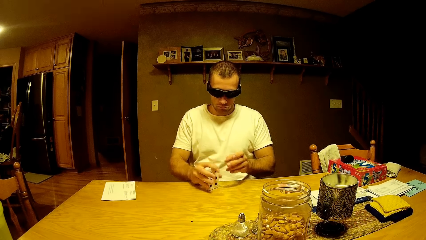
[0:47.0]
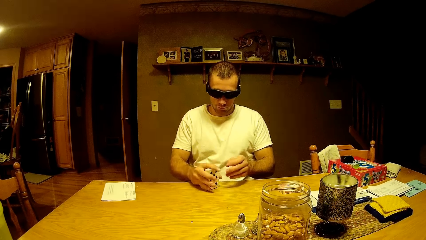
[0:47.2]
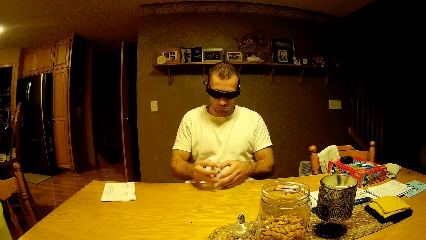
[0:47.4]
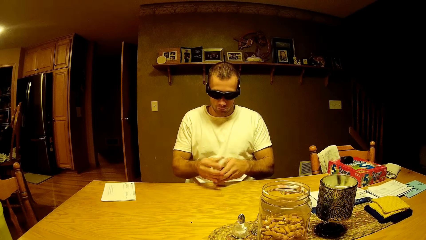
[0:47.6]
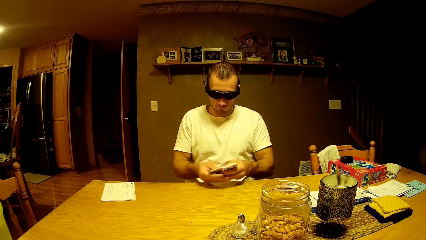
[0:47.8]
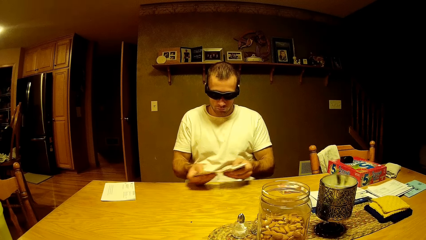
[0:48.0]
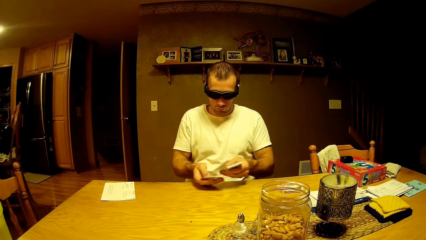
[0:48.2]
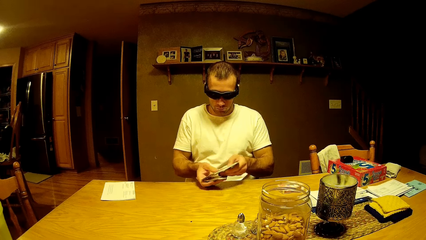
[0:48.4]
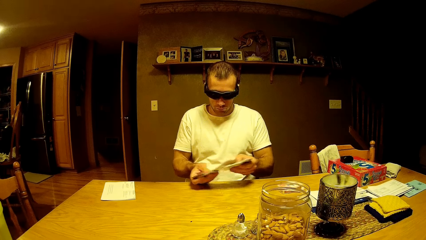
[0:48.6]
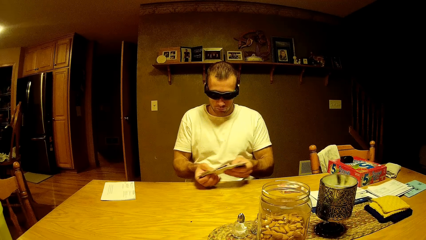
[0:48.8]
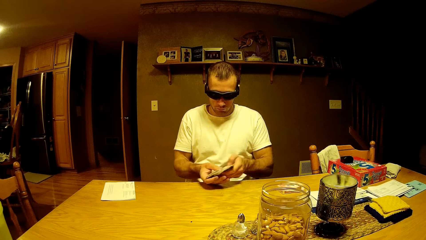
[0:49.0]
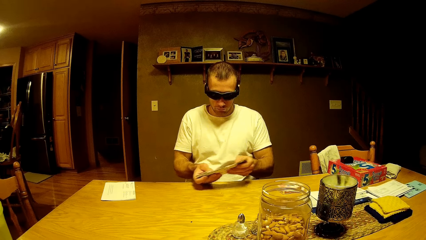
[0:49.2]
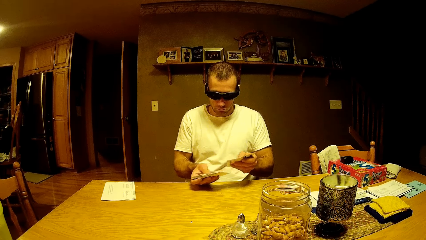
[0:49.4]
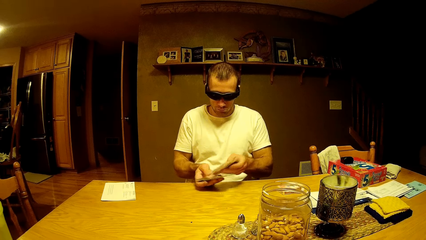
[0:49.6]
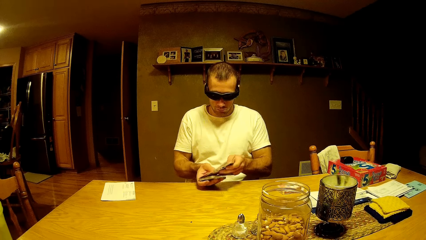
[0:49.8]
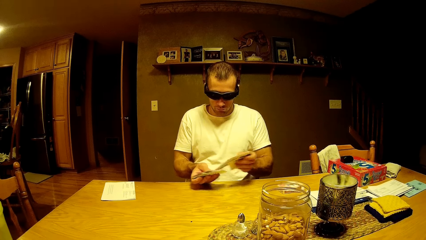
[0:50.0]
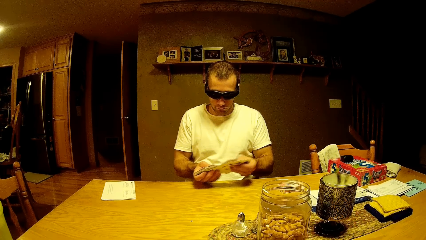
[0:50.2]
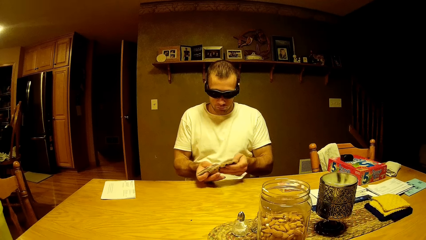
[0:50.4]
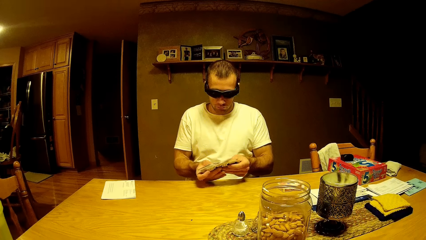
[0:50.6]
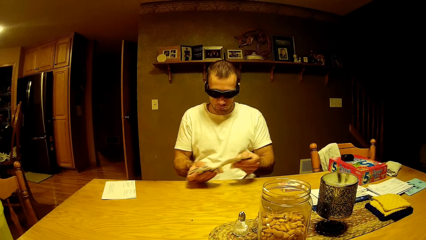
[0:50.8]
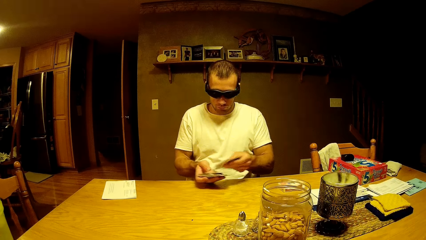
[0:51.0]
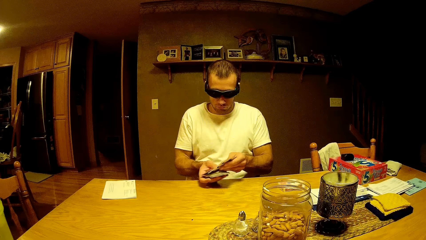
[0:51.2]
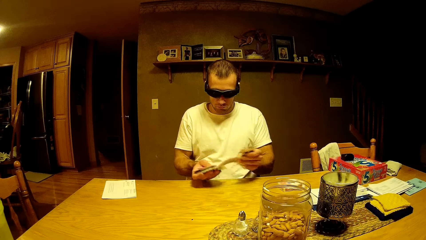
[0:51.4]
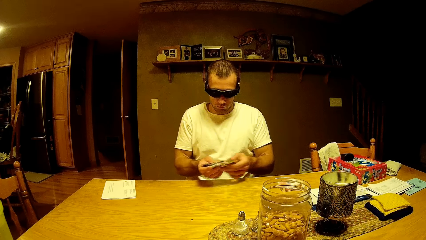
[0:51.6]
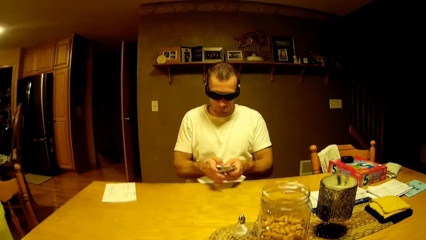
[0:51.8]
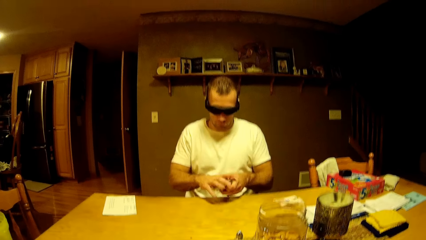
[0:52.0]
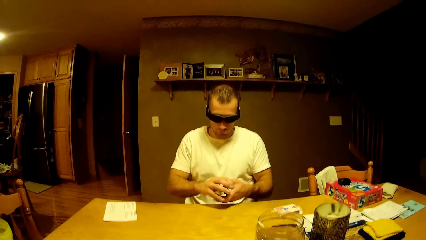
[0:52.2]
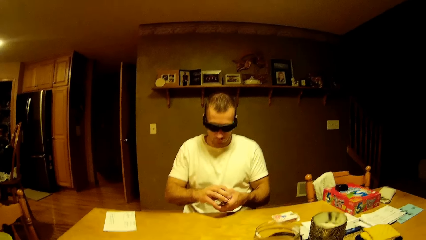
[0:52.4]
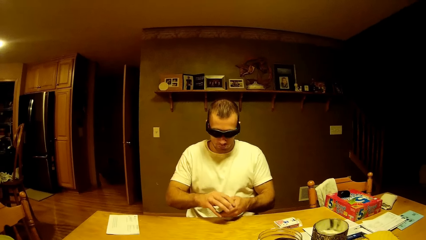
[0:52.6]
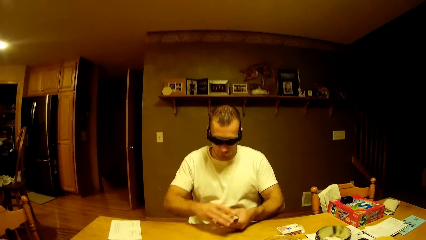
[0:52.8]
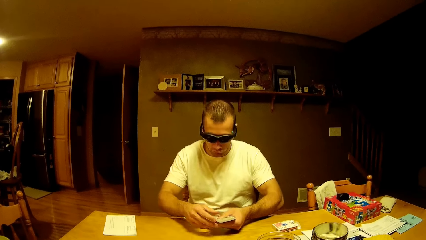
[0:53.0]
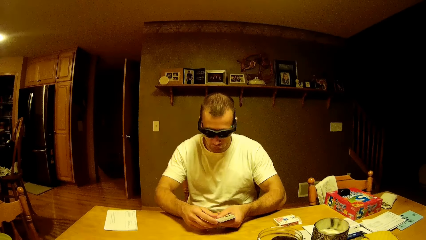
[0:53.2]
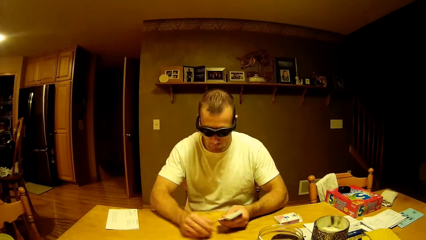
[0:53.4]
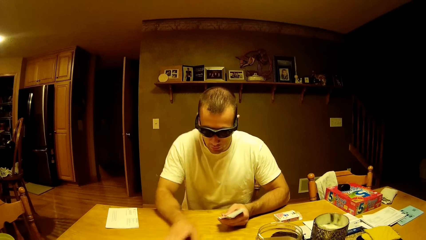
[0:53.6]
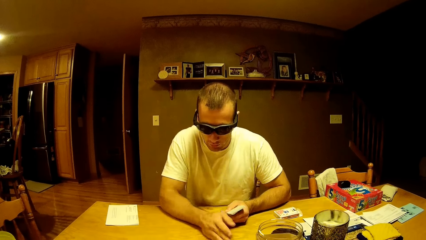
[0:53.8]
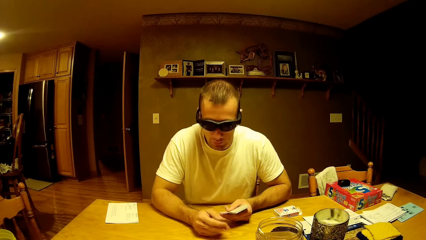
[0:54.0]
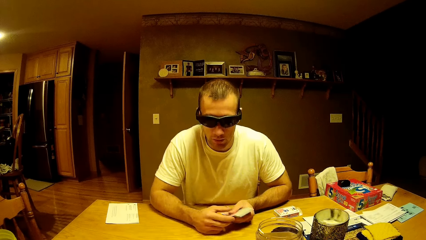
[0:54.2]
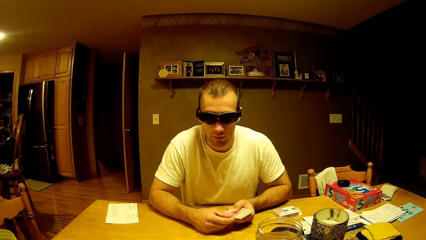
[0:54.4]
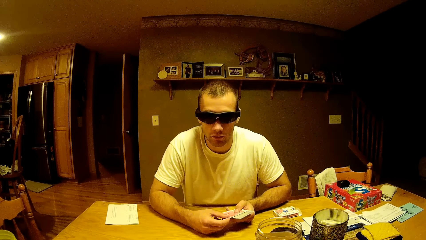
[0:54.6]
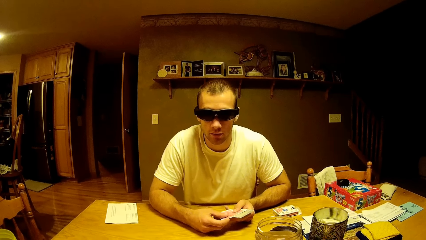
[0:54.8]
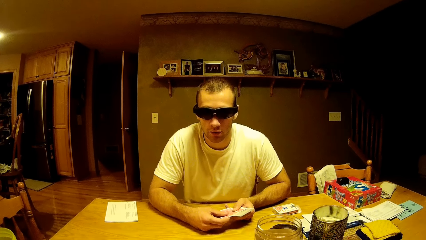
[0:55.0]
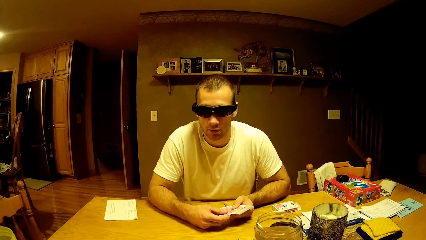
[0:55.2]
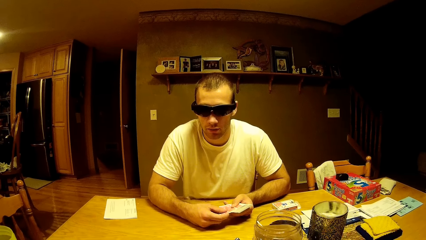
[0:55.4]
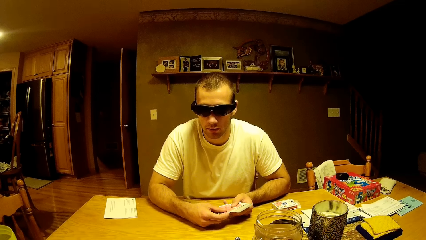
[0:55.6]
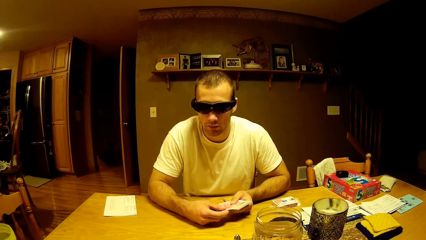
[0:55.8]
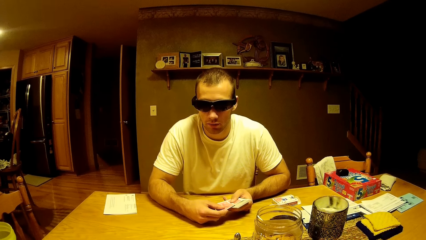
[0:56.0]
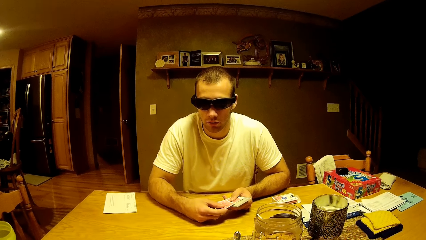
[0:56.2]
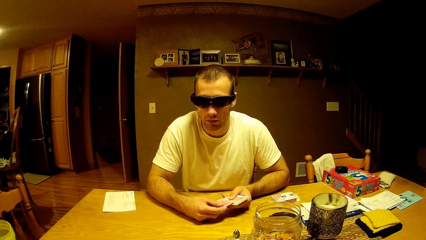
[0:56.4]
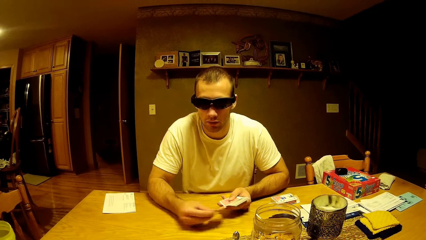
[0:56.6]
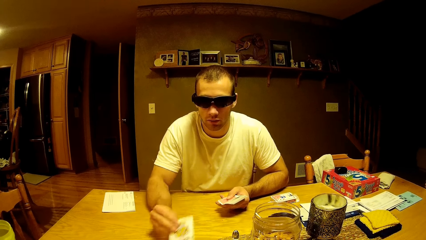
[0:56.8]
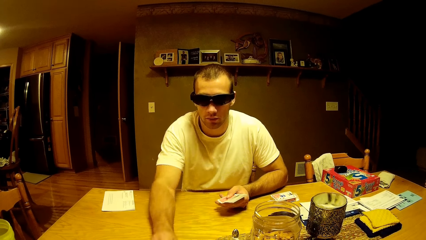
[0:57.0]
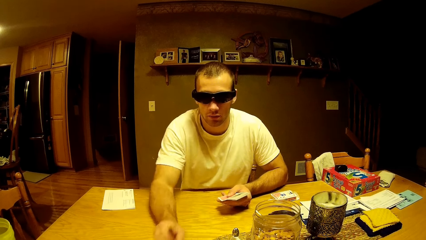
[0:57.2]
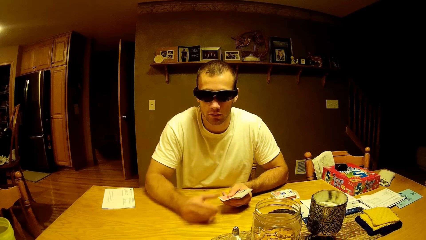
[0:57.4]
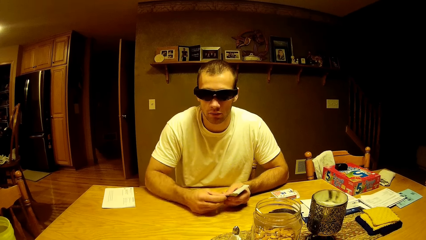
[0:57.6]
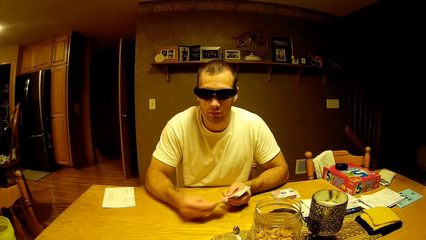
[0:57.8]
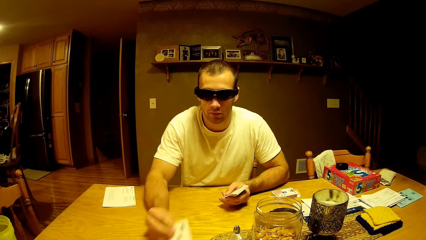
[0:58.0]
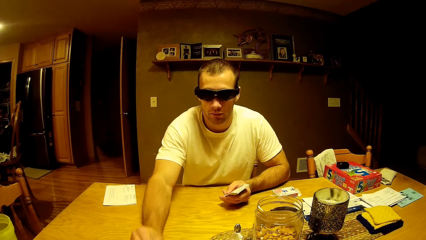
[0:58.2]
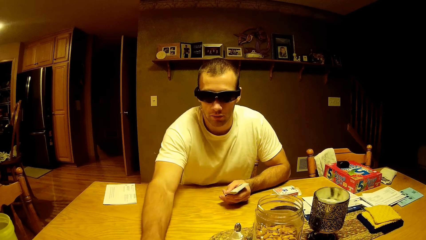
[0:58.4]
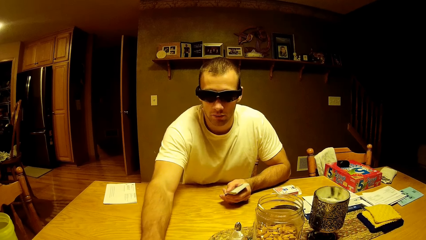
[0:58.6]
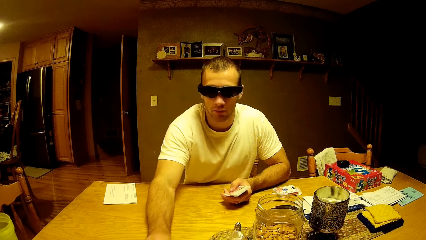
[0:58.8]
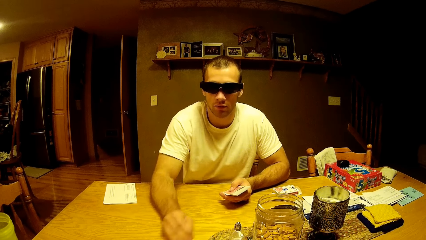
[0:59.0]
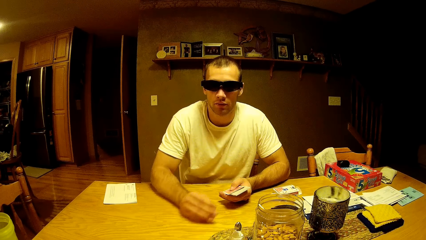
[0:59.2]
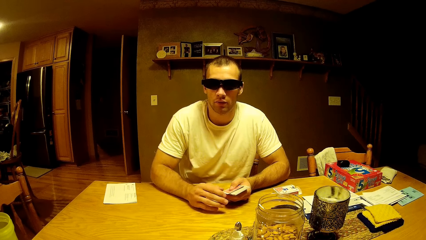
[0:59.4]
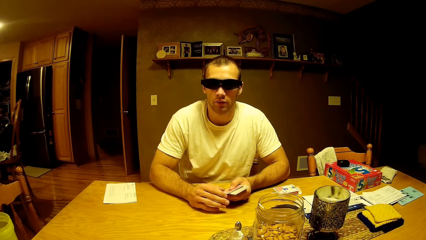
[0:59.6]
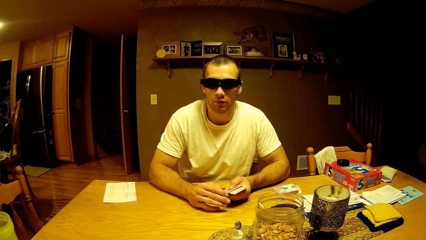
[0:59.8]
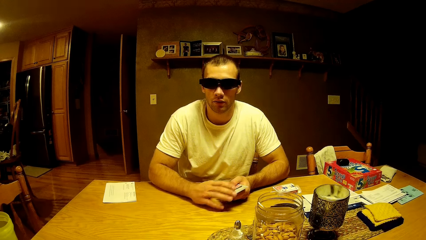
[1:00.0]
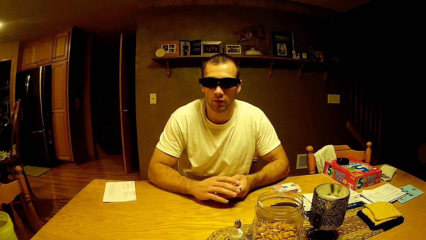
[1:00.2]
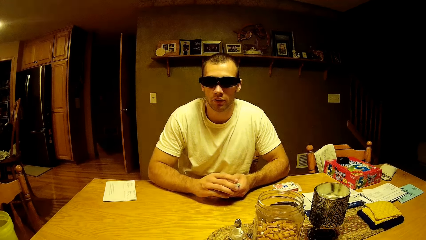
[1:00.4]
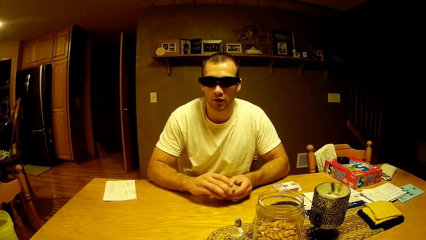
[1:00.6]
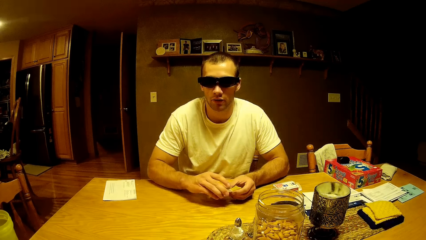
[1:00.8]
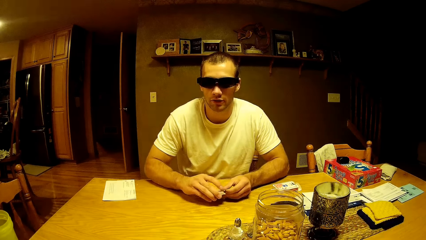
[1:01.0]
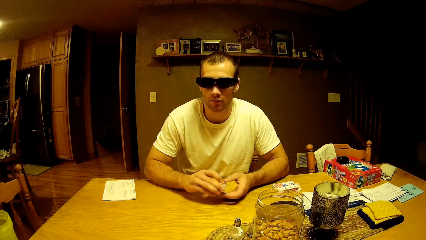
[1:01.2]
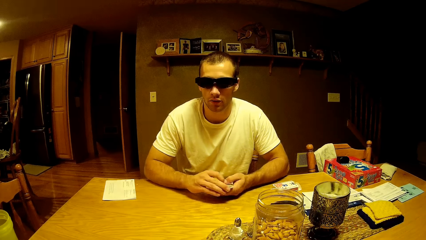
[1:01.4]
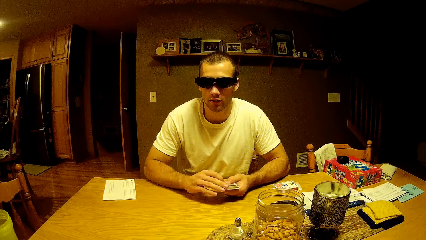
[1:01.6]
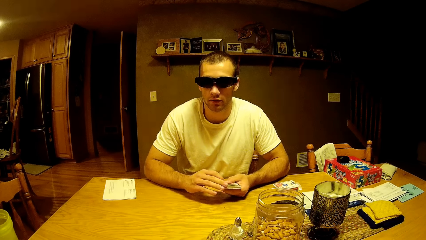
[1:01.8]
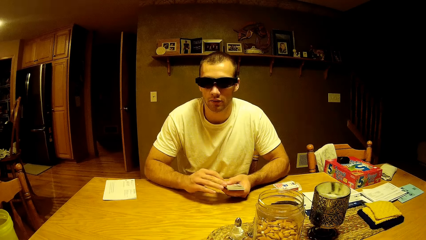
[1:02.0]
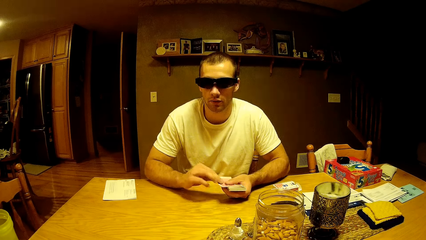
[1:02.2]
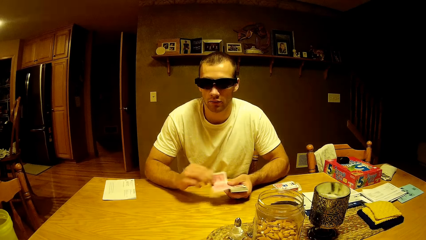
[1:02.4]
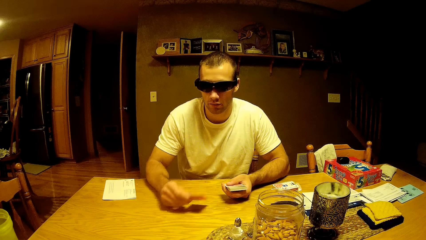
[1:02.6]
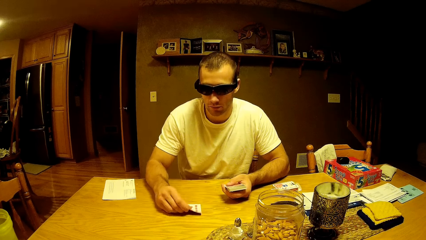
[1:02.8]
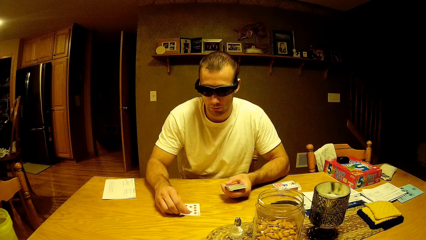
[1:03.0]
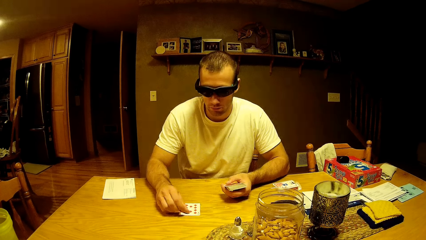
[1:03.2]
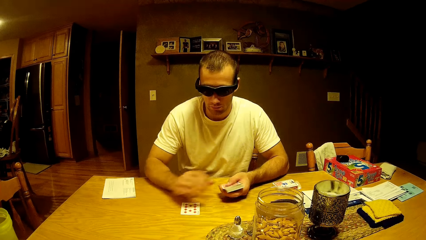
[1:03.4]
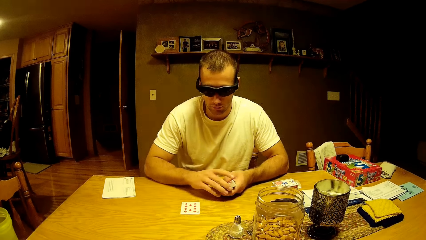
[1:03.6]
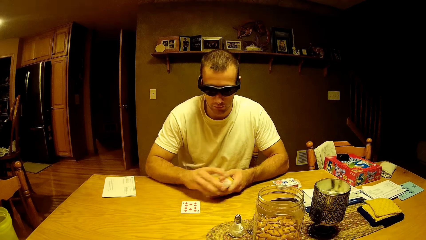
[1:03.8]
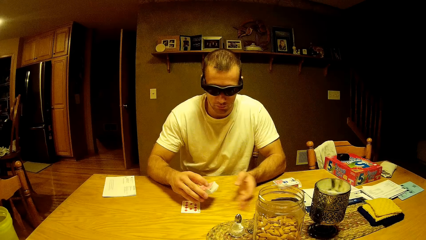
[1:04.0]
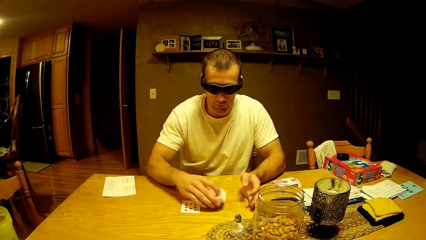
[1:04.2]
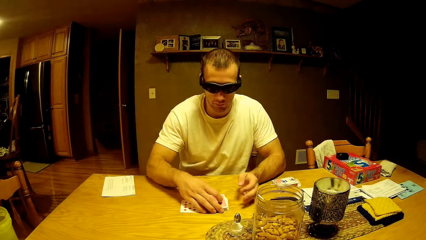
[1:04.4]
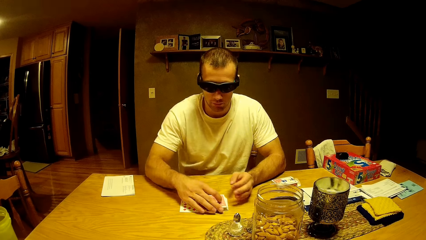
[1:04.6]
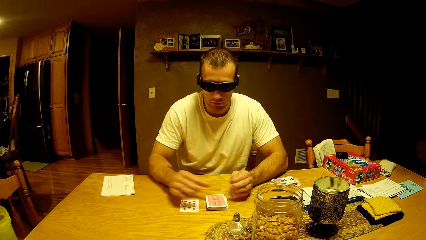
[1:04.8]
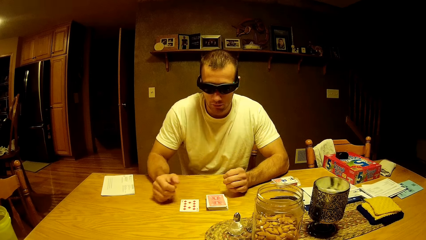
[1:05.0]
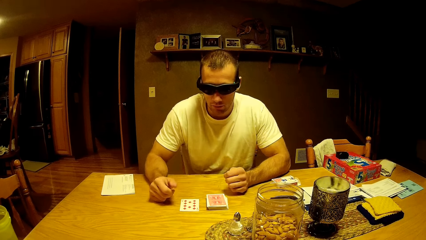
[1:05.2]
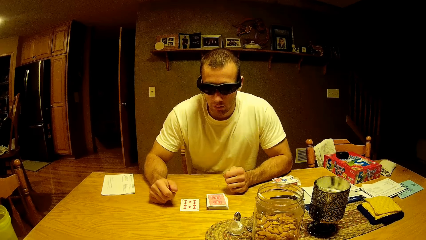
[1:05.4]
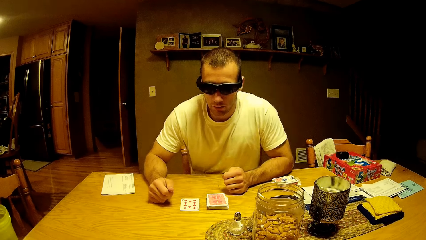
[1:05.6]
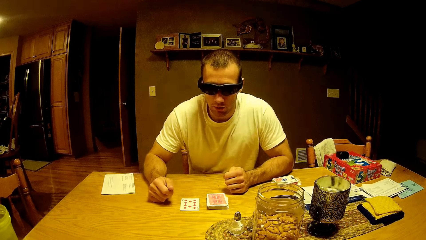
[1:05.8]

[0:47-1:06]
The man plays with the play cards. He moves the cards to his left hand, hits the cards on the table, moves the cards to his right hand and shuffles cards on his hands. He wipes the table with his hands. He talks to the camera wearer. He looks at the camera wearer. He picks up a card and drops a card on the table. He picks up a card and drops a card on the table. He moves the cards in his hands. He picks up a card and drops a card on the table. He drops the deck of cards on the table.
